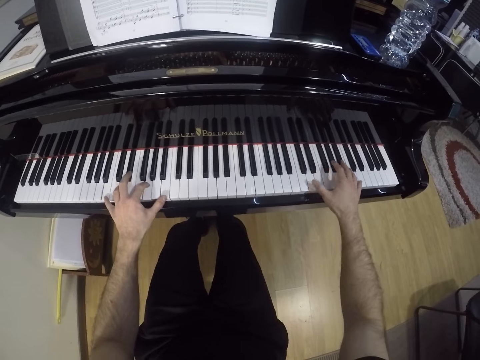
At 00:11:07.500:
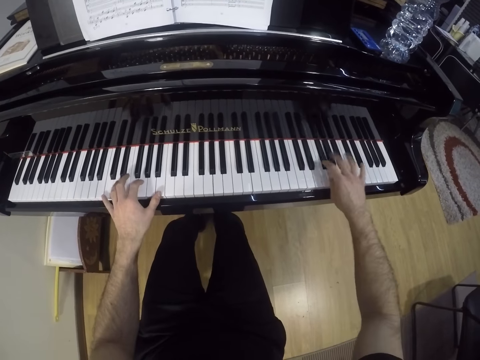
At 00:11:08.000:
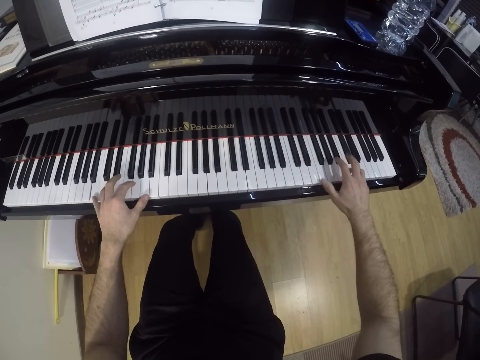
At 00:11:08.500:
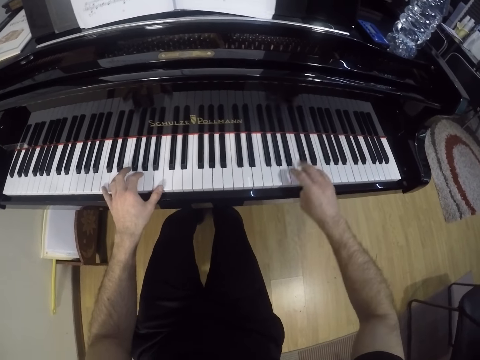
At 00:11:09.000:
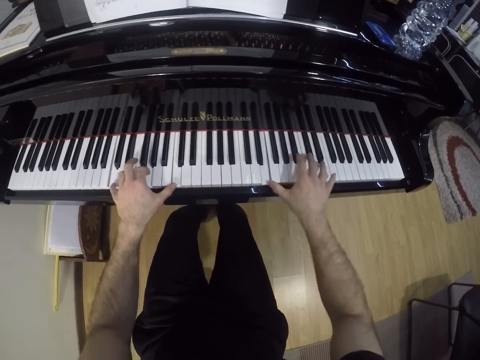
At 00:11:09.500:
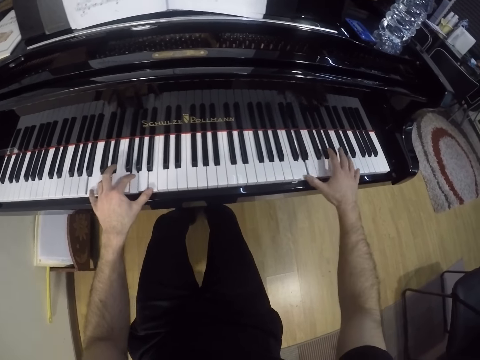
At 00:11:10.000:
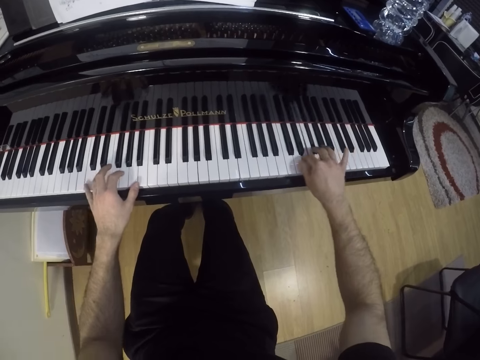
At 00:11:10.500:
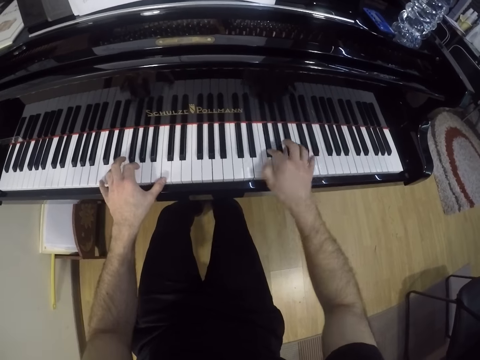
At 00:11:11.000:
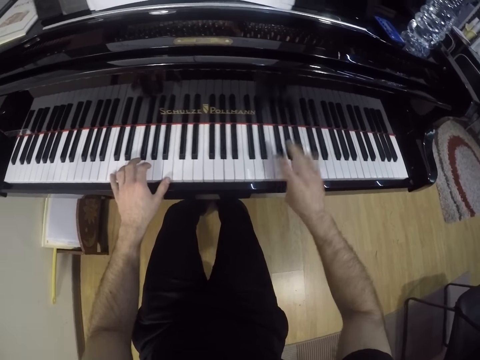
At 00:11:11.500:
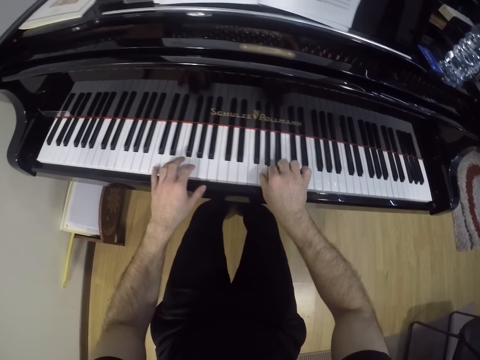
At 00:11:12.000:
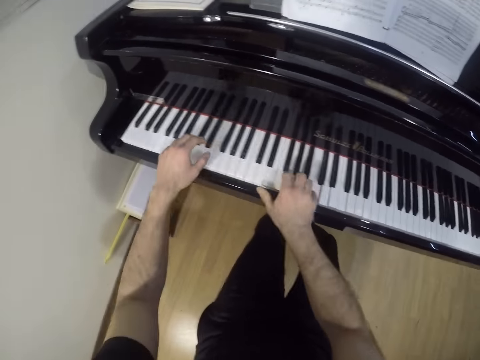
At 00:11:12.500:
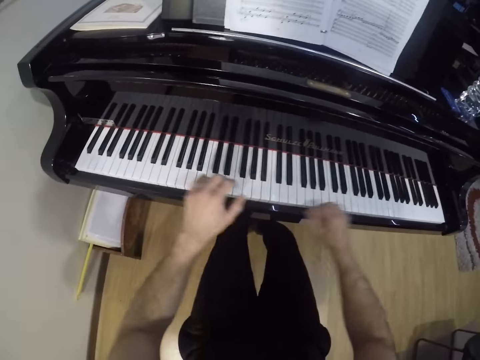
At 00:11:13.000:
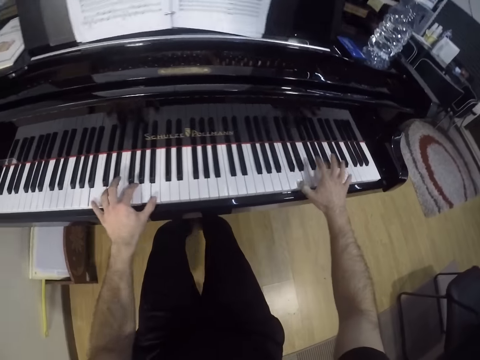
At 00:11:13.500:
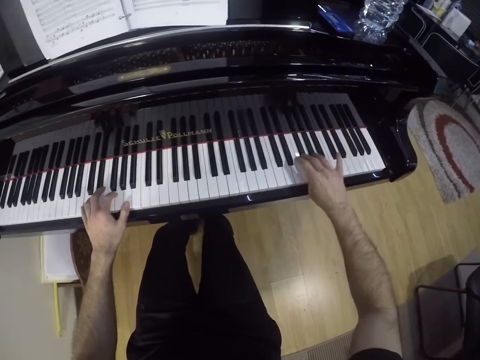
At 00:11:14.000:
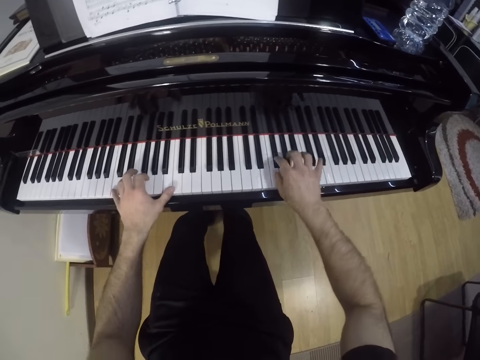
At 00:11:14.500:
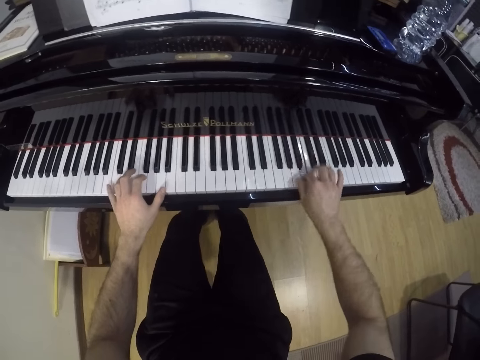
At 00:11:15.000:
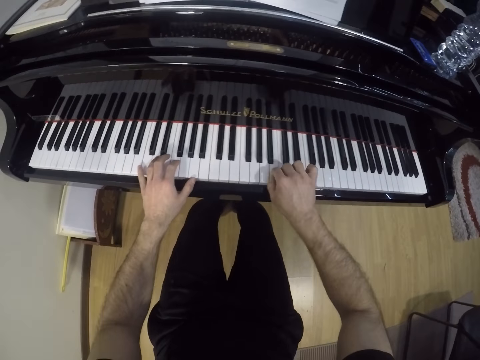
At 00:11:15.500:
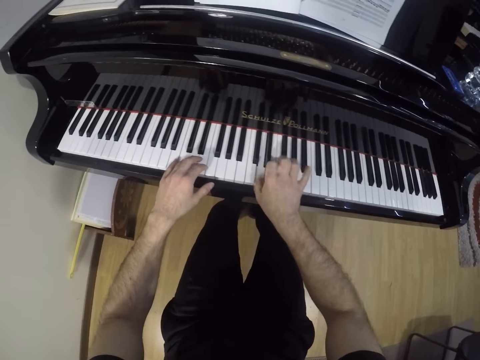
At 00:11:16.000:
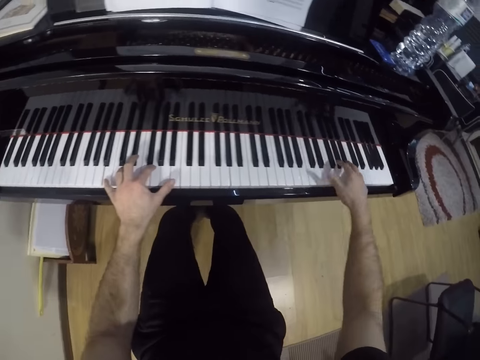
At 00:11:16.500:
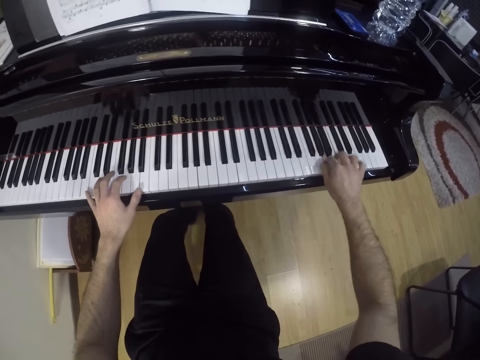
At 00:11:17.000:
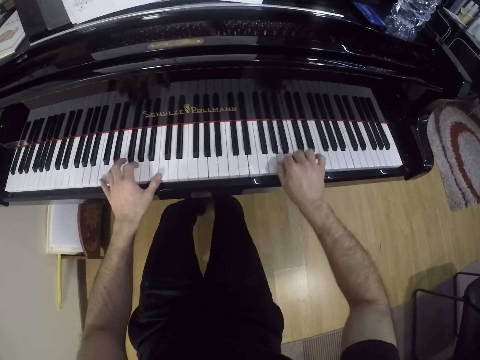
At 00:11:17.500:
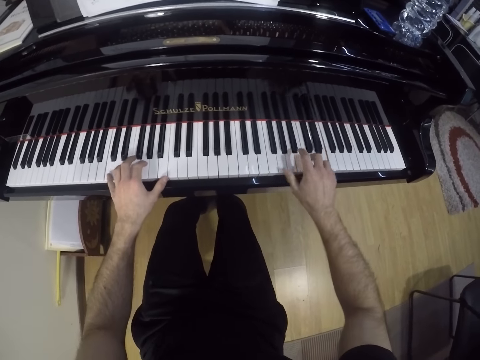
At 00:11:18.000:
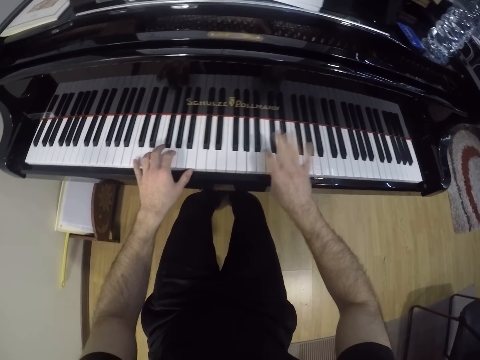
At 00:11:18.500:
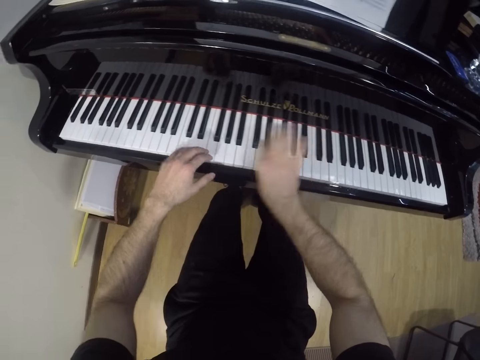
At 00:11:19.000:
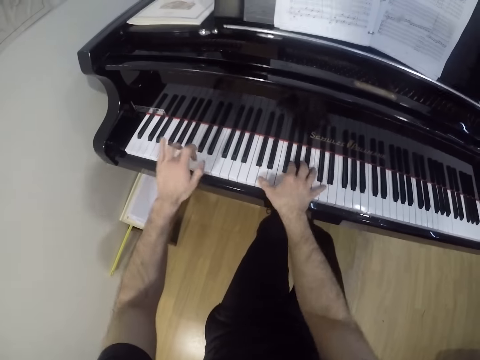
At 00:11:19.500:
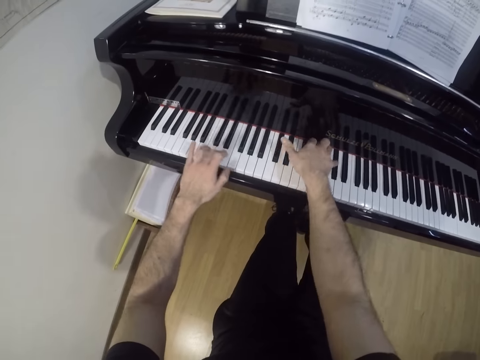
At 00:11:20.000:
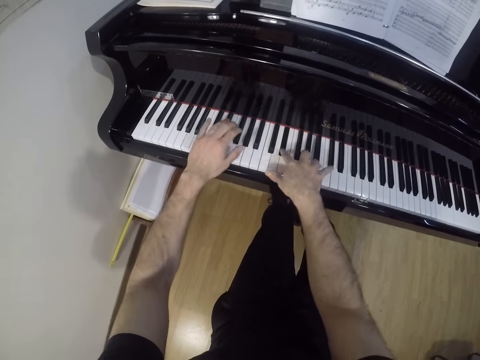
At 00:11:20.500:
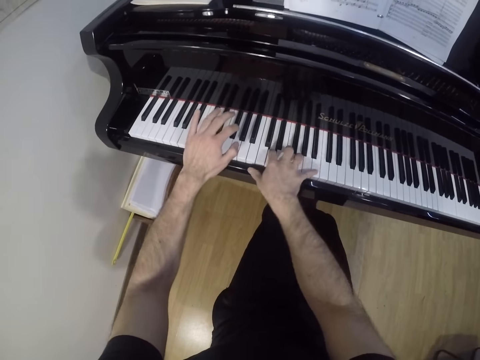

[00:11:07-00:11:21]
The camera wearer plays the piano.

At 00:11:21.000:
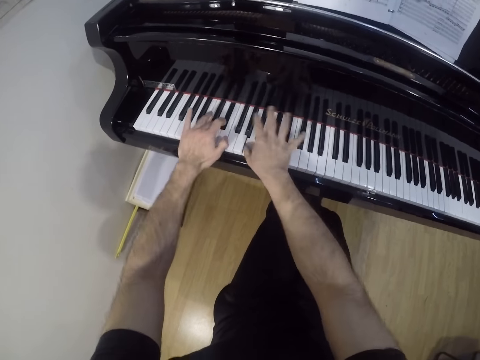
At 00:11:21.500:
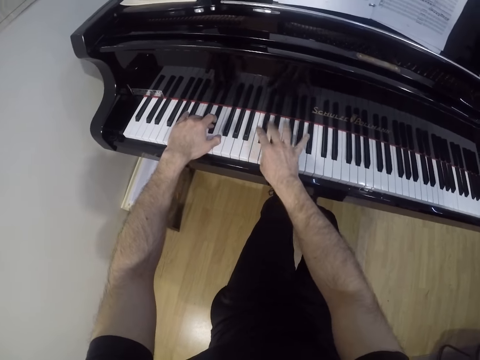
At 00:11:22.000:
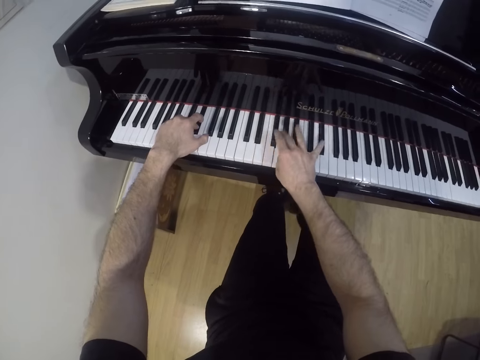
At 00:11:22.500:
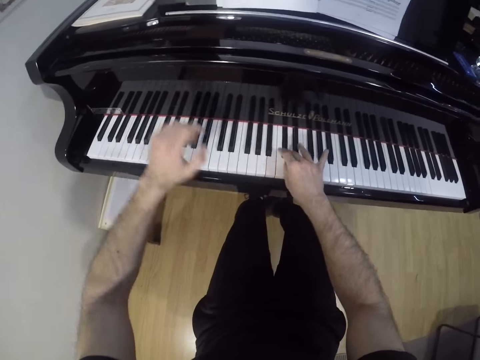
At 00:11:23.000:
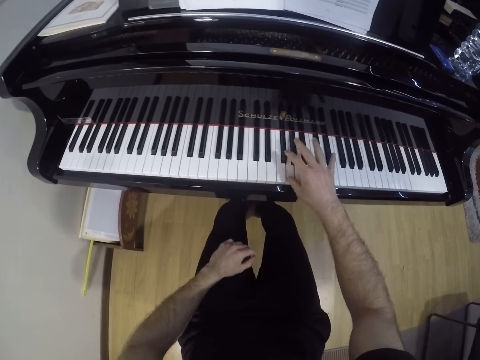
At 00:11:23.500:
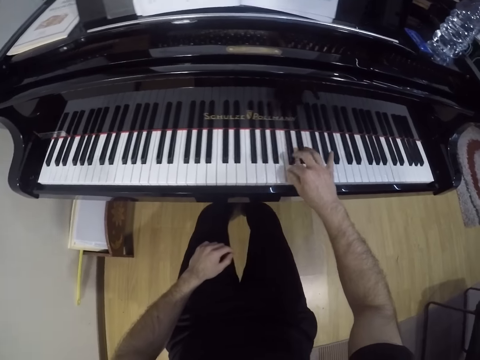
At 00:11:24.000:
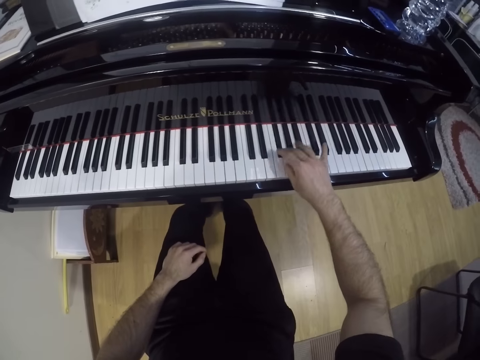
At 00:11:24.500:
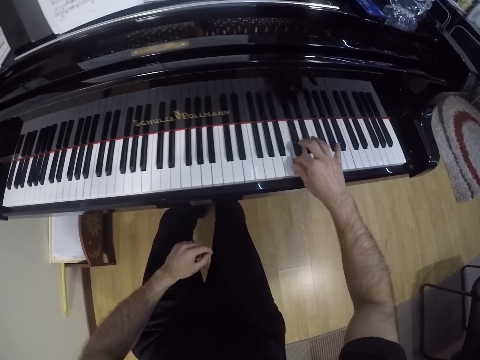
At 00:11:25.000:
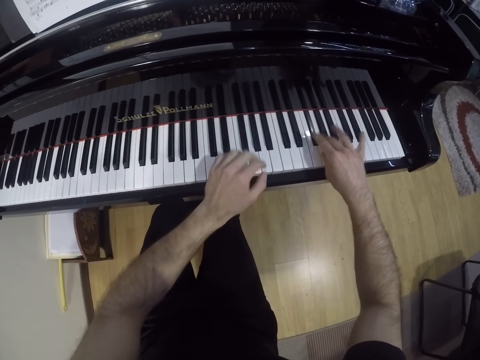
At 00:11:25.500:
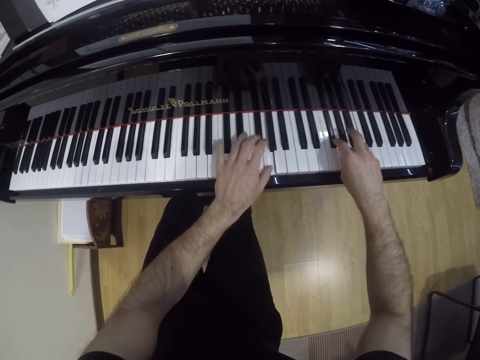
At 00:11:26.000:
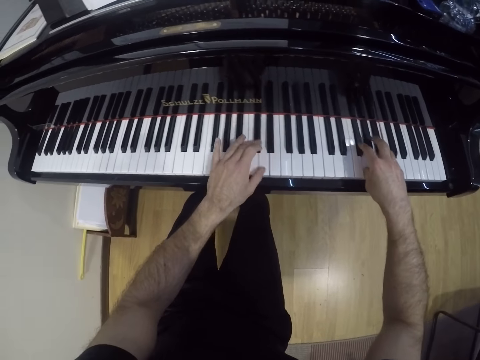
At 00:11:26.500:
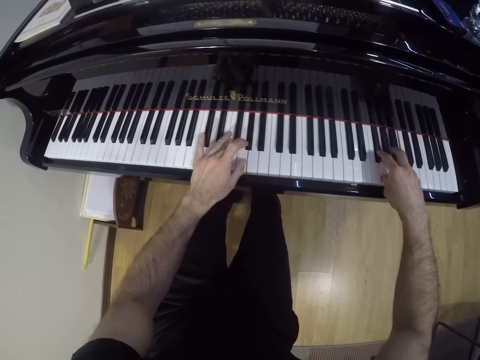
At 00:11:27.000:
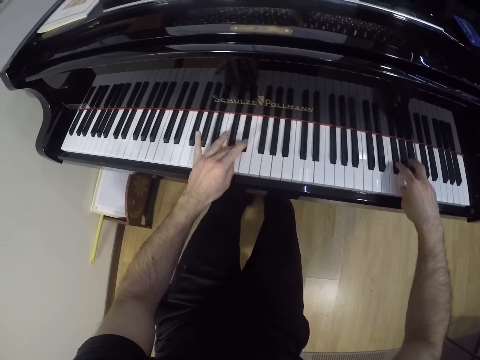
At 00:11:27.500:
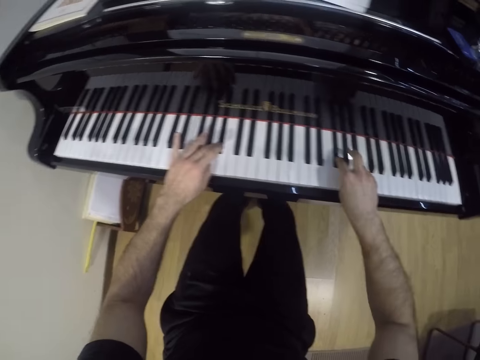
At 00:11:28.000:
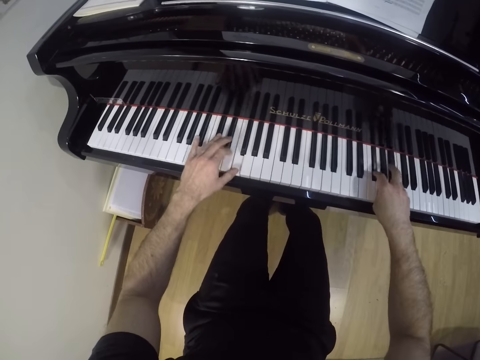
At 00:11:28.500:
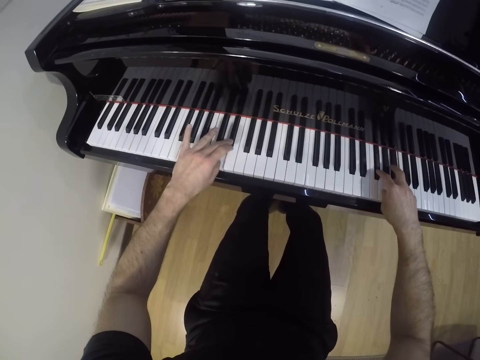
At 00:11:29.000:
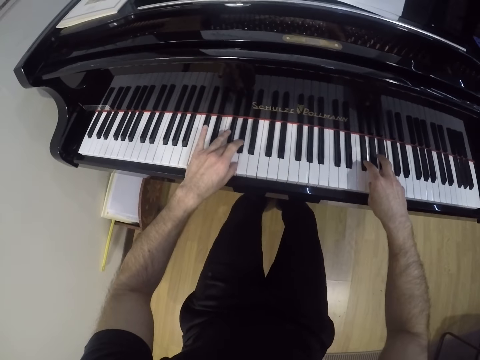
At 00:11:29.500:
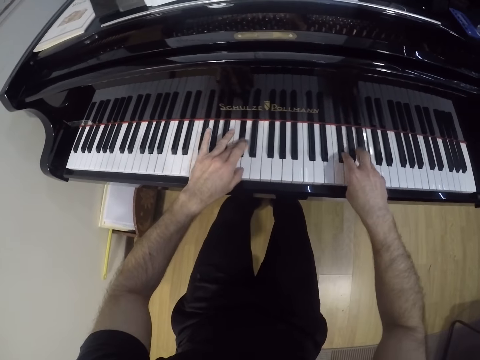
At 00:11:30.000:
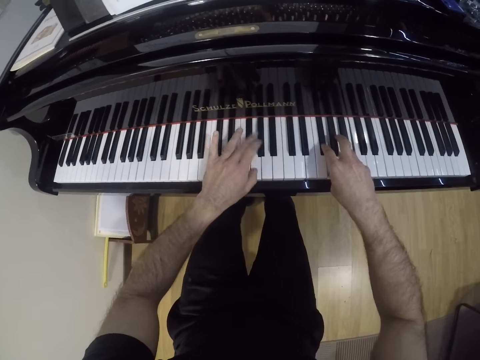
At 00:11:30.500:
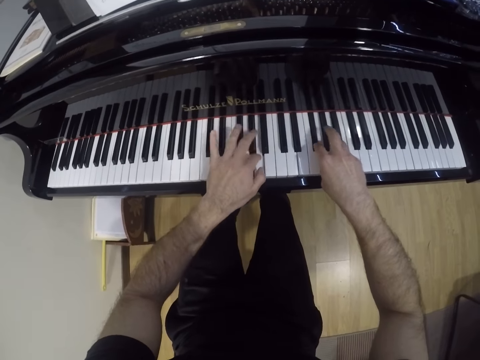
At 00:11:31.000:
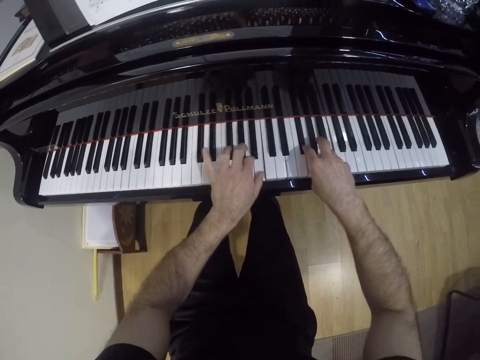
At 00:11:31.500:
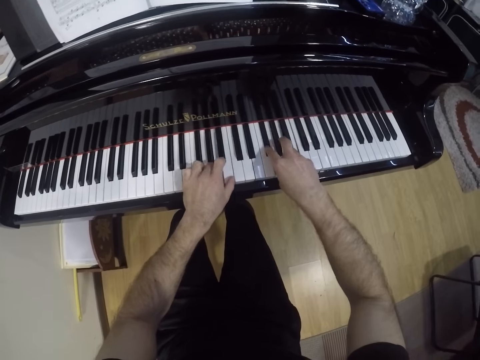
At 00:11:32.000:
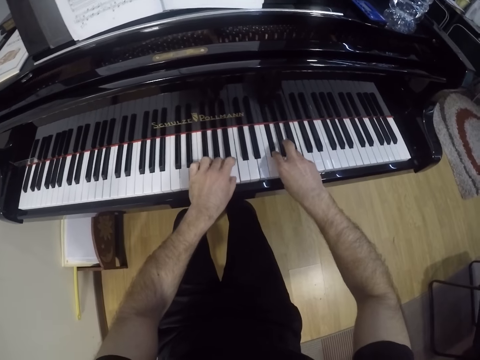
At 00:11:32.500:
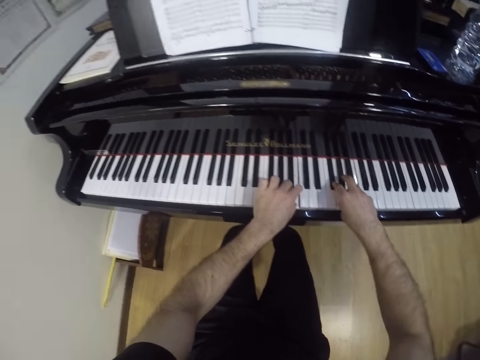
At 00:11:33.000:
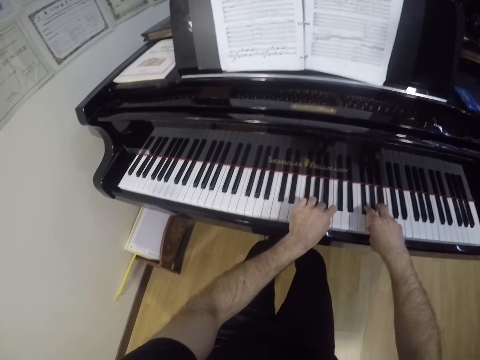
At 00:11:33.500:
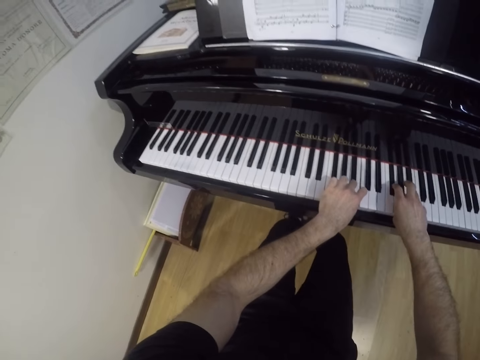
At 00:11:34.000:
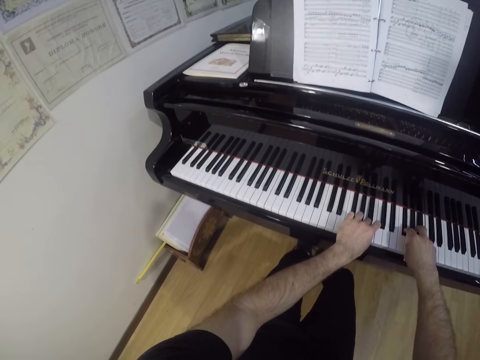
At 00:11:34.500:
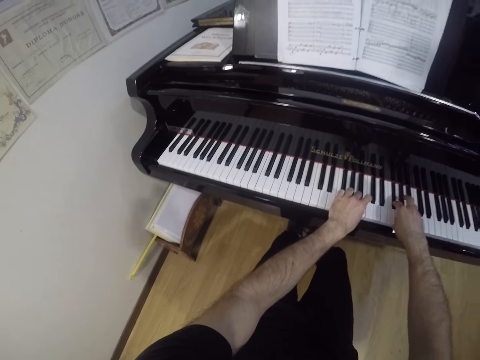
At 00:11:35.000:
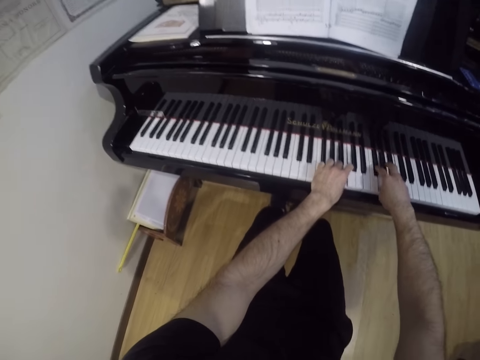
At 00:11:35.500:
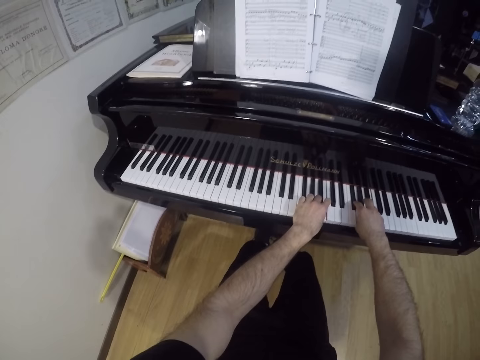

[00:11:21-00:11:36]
The camera wearer plays the piano with his right hand. He plays the piano with both hands.
